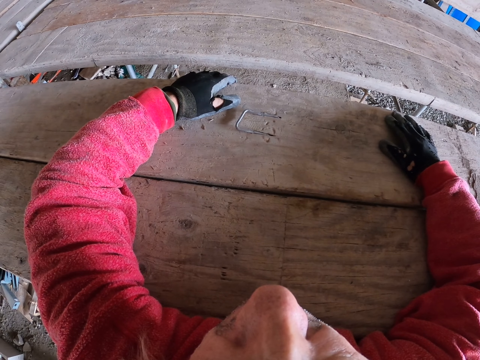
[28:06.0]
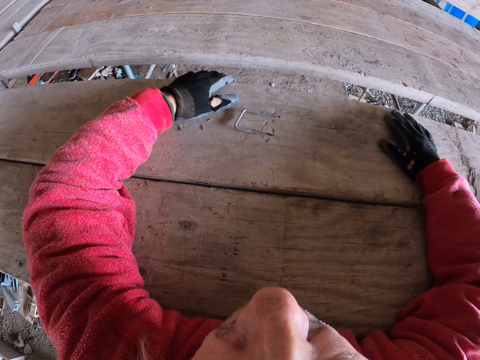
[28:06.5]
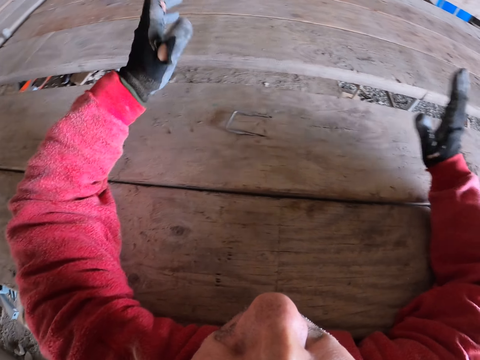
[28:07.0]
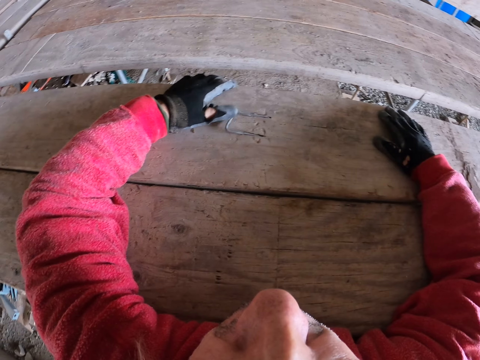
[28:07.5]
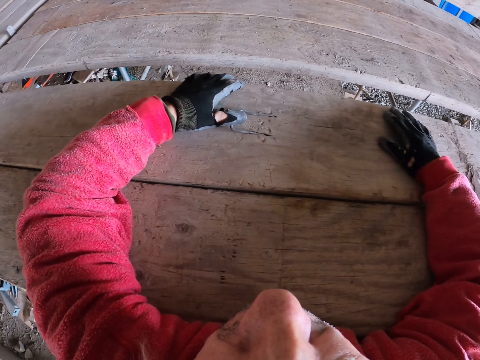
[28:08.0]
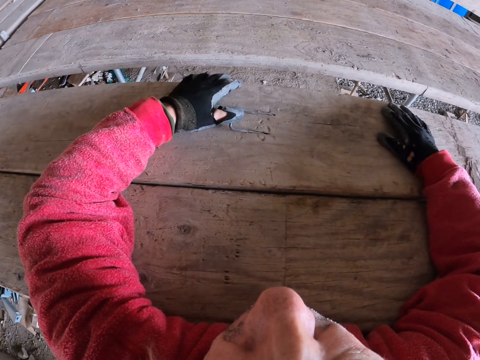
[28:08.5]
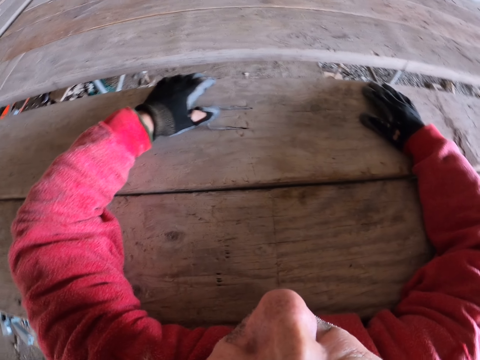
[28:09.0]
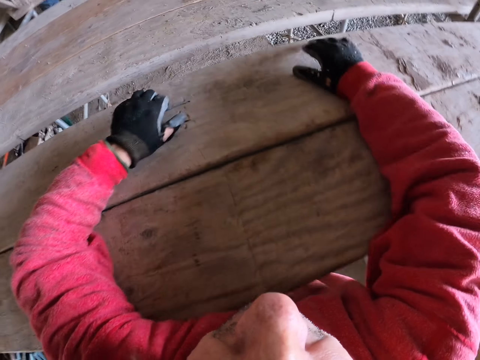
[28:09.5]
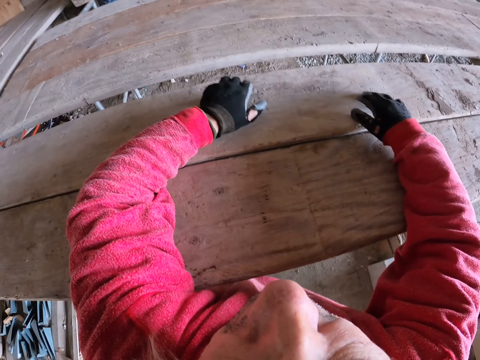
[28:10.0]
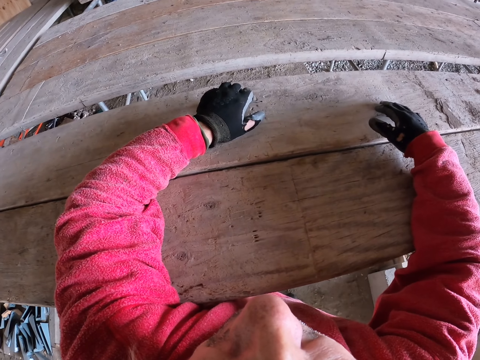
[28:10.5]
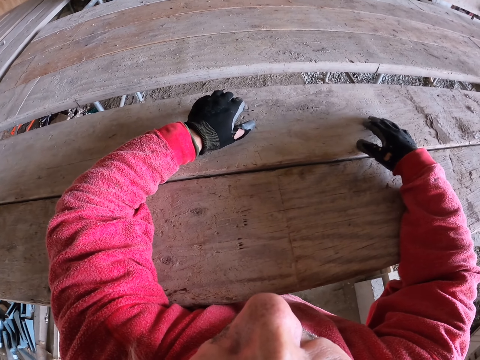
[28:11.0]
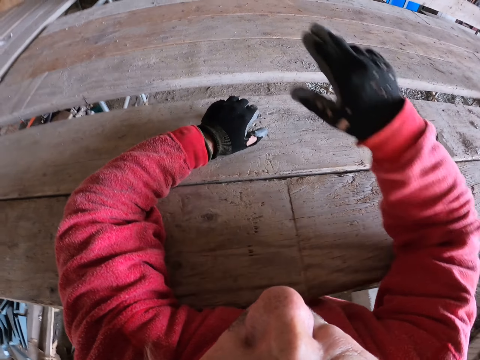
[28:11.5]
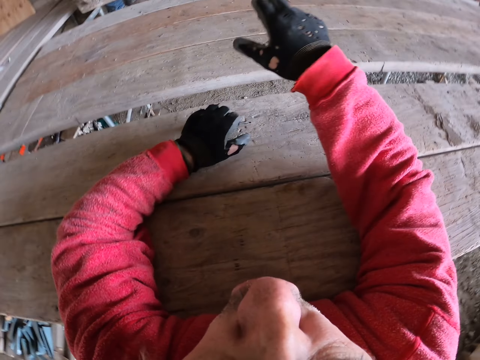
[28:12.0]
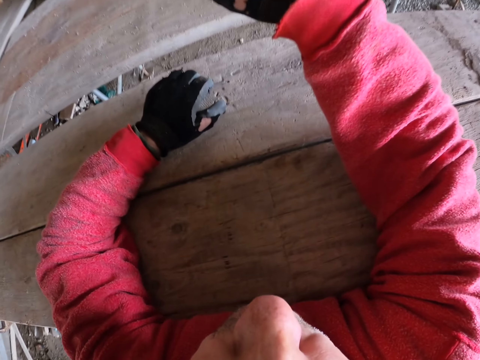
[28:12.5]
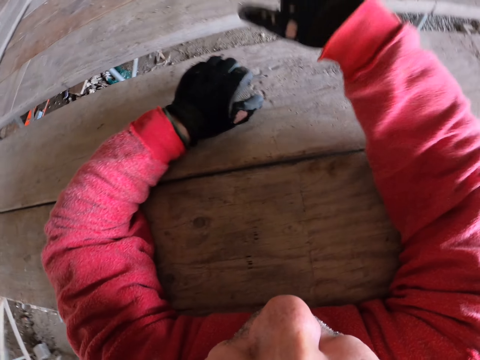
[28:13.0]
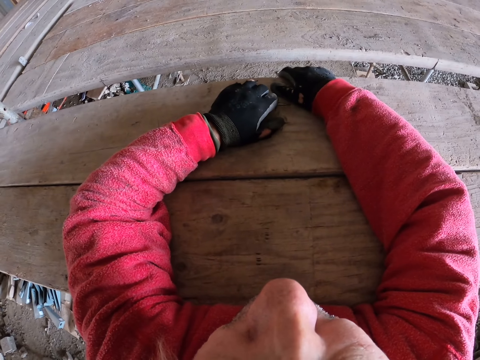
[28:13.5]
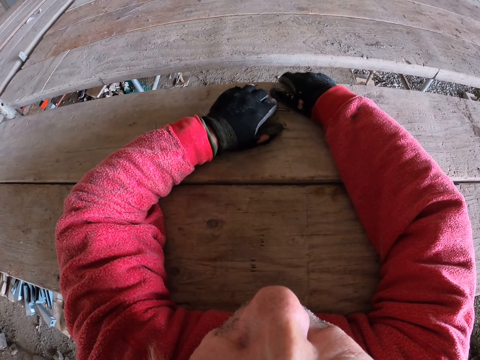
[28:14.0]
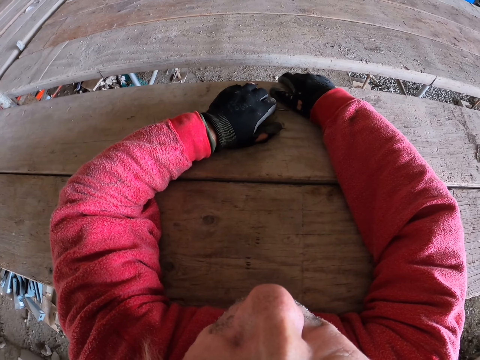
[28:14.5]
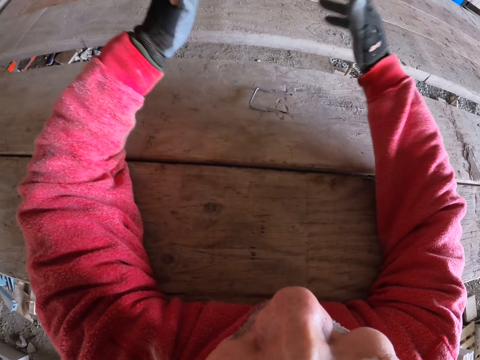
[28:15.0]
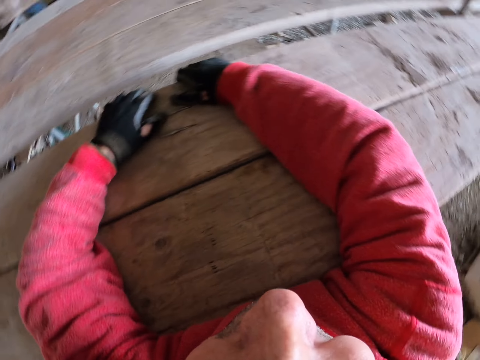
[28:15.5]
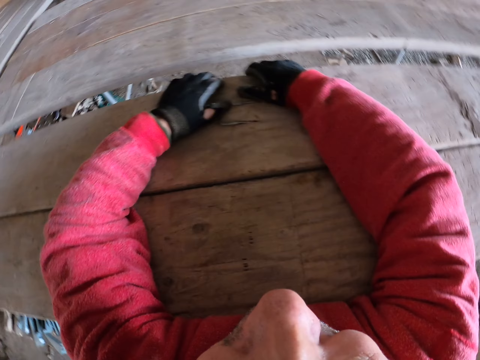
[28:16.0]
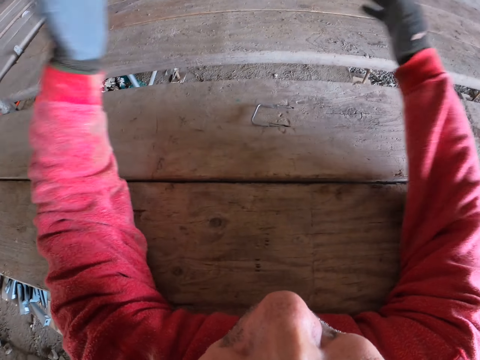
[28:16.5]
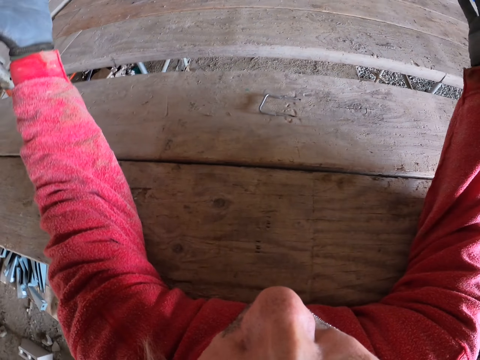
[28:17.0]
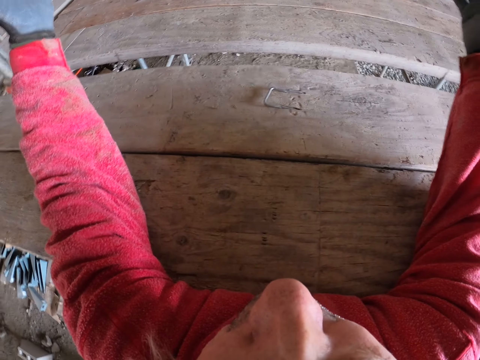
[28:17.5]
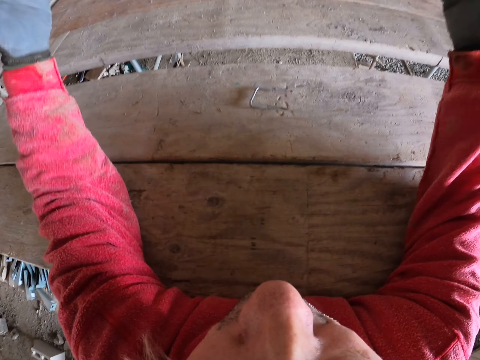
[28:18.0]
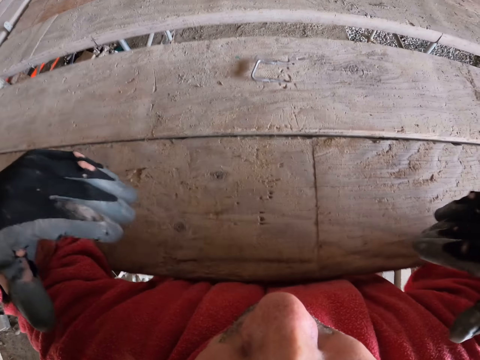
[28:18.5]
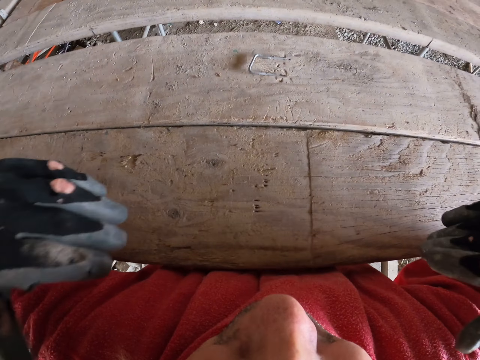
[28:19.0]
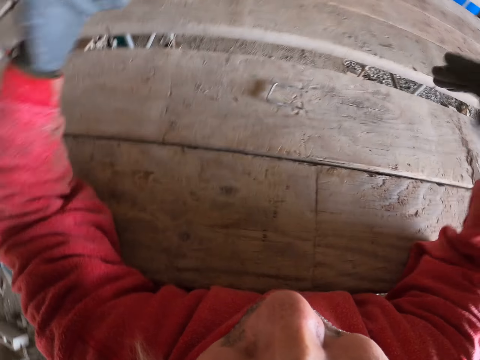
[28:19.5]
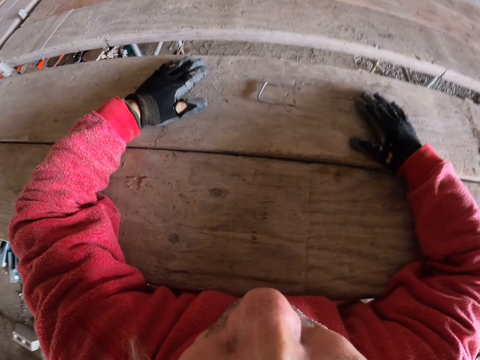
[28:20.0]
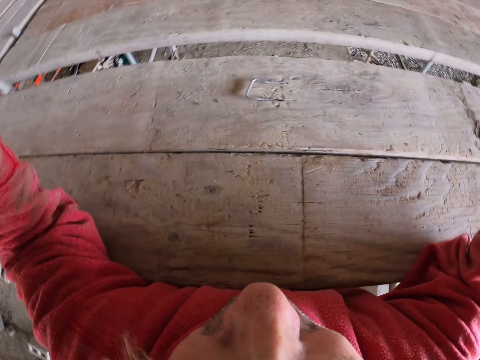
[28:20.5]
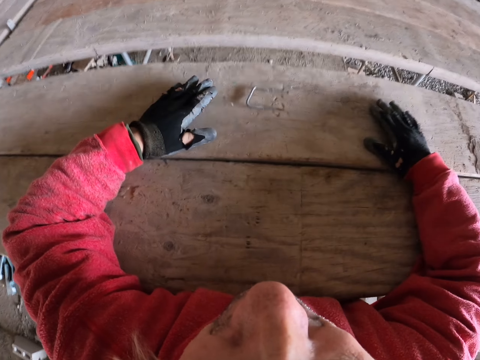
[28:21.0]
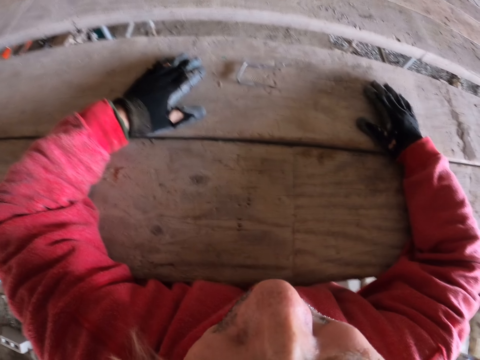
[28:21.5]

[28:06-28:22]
The camera wearer puts the hand on the wood. They raise the hand up. They put the hand on the wood. They raise the hand up.

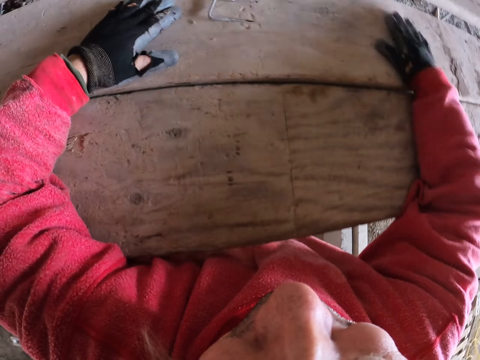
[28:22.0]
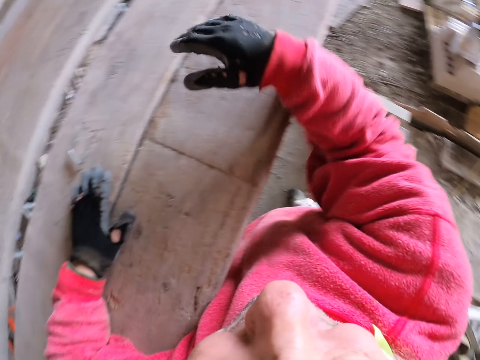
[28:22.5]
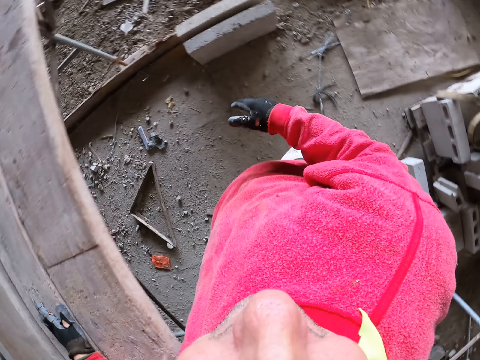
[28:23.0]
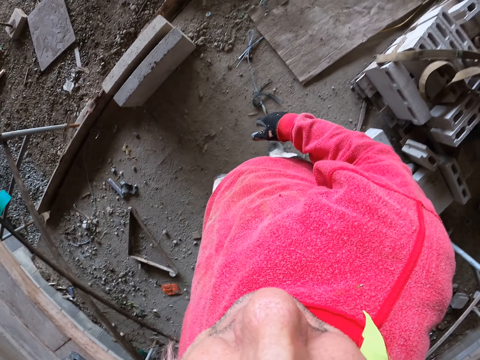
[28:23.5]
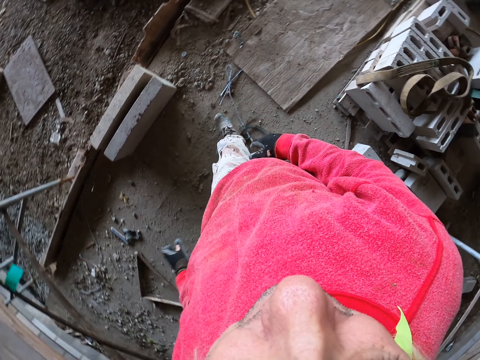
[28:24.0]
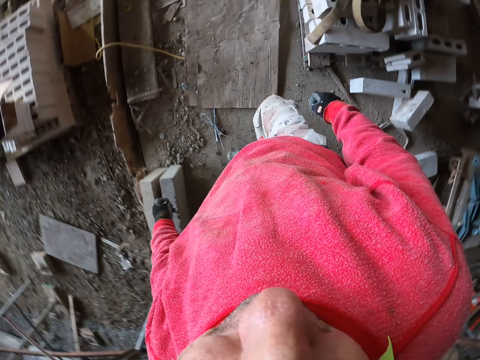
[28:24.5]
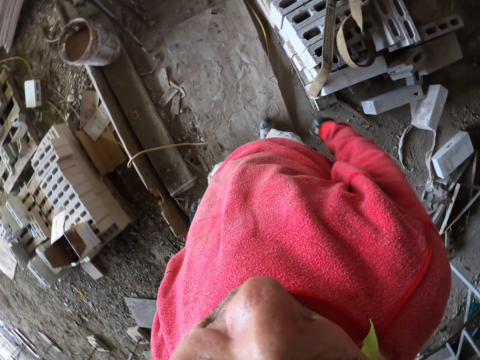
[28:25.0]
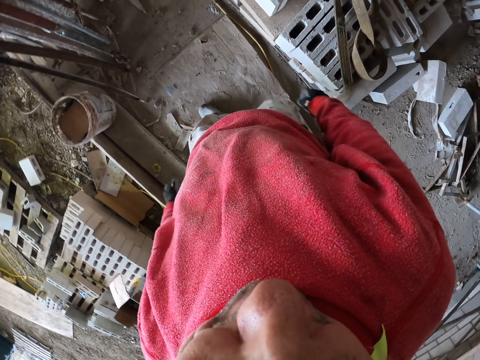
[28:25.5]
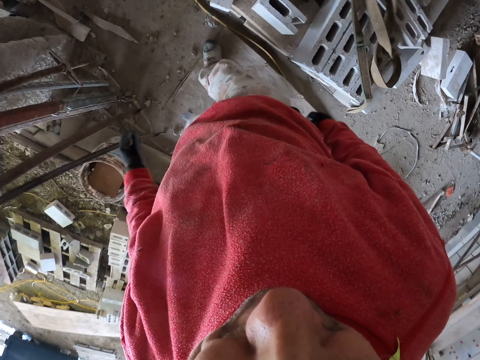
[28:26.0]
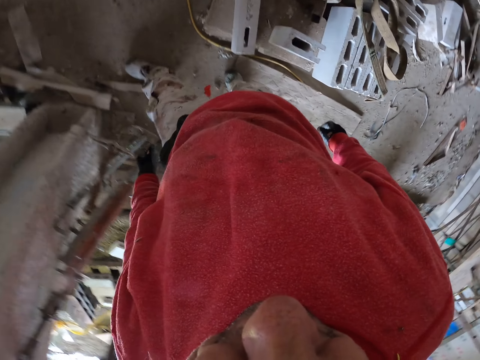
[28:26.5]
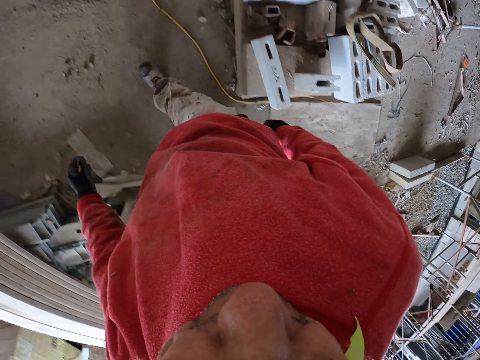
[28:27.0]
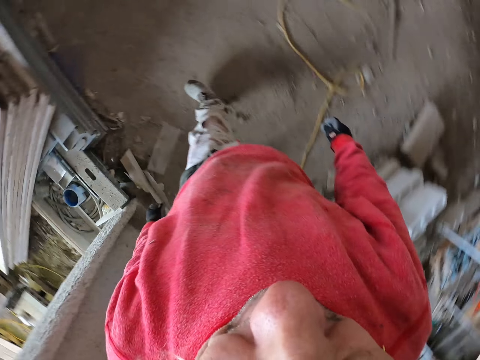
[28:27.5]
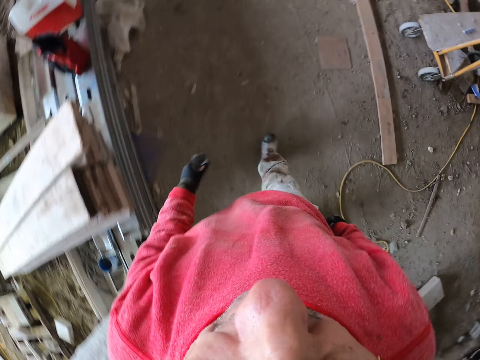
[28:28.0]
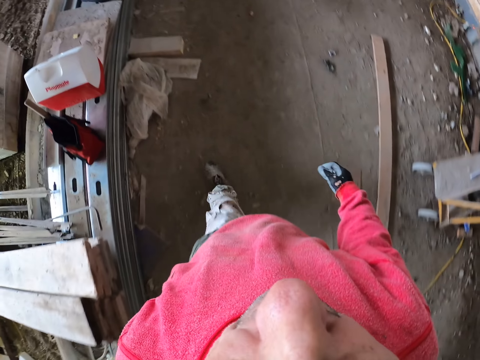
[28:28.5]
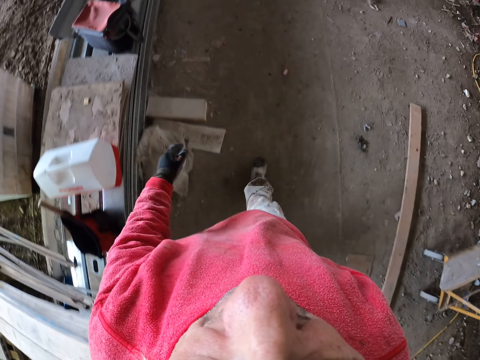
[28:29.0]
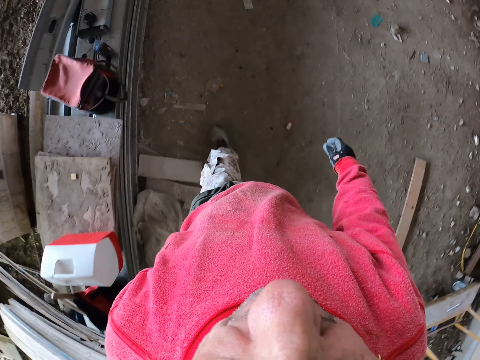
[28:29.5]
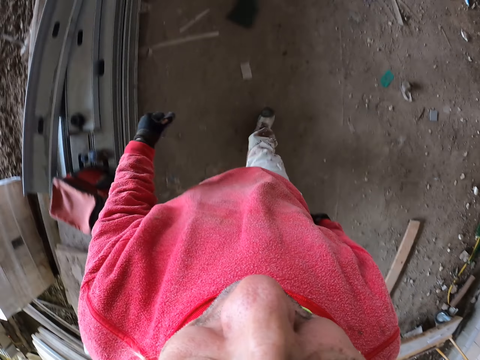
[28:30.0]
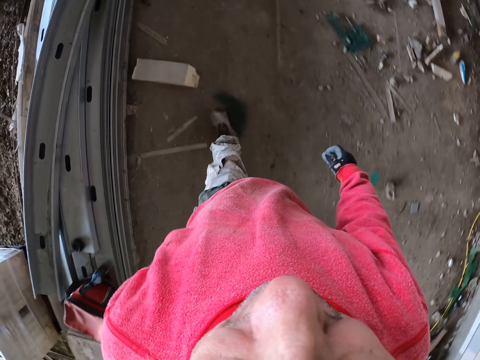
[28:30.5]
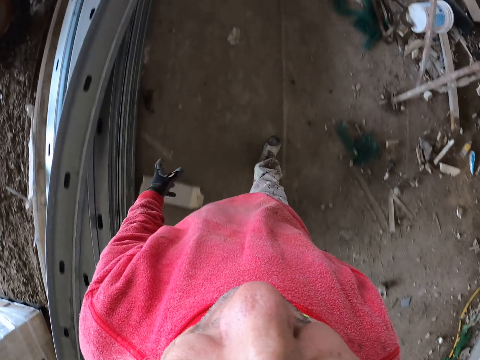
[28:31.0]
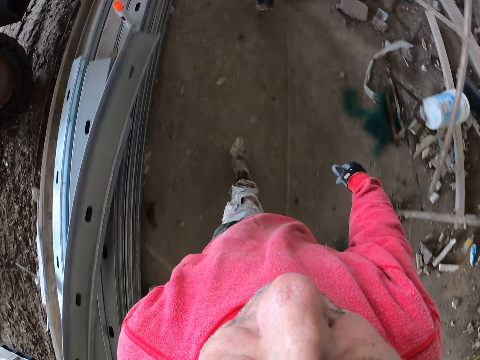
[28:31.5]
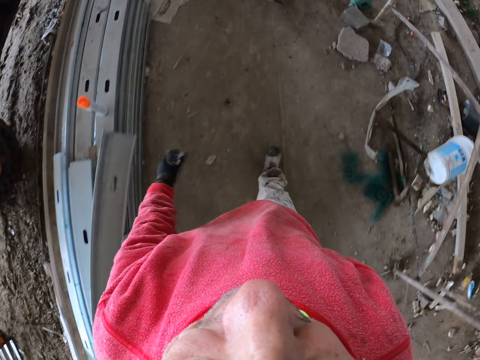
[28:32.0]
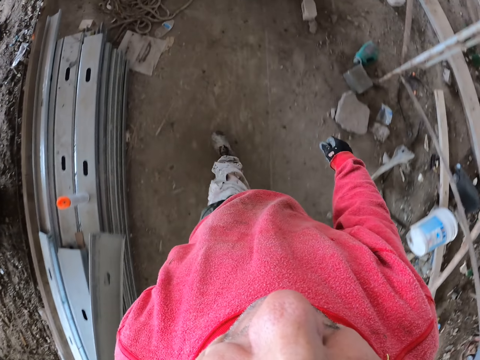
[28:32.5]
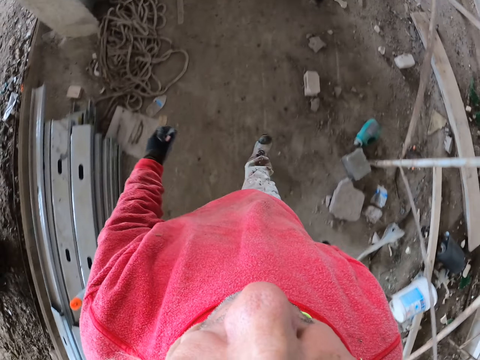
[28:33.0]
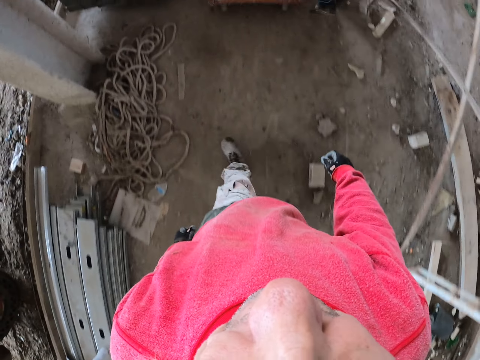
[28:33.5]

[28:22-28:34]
The camera wearer walks in the construction site.
